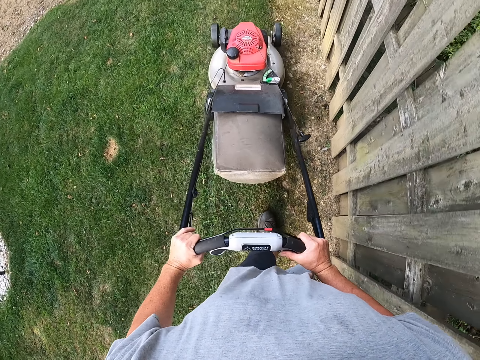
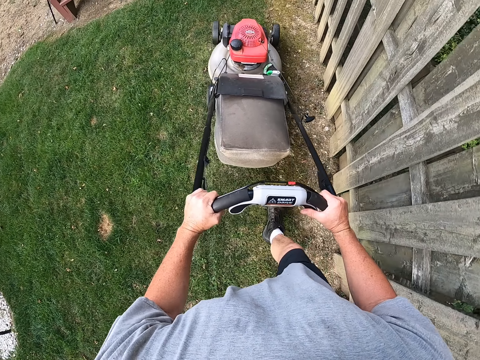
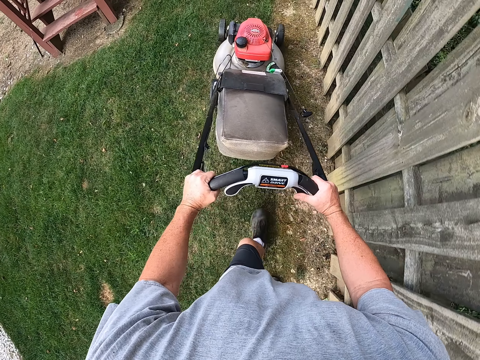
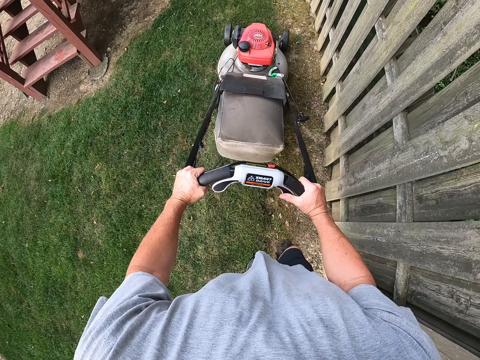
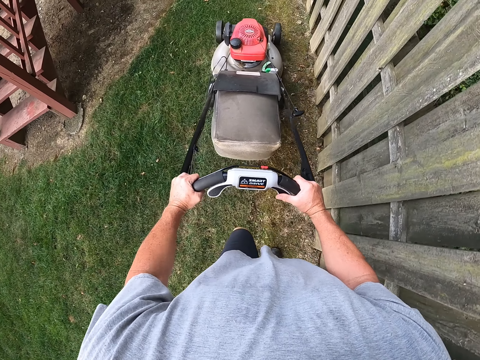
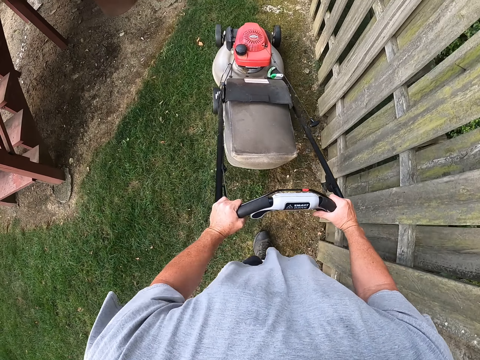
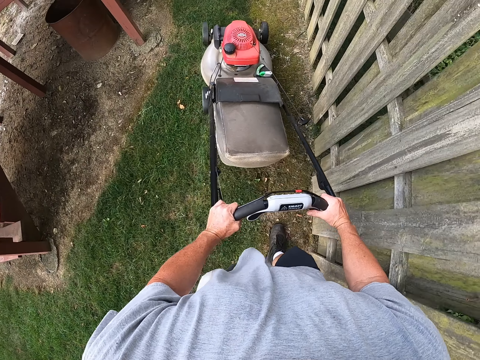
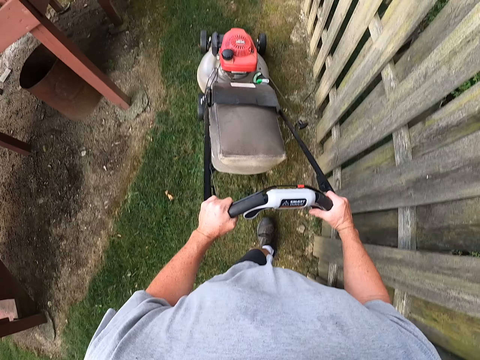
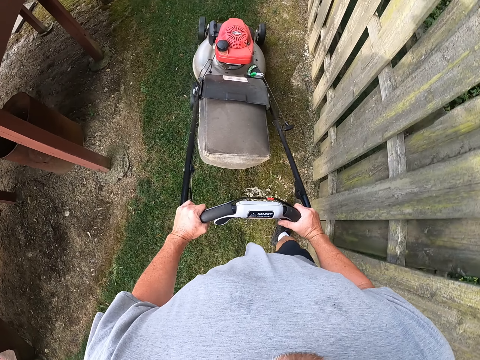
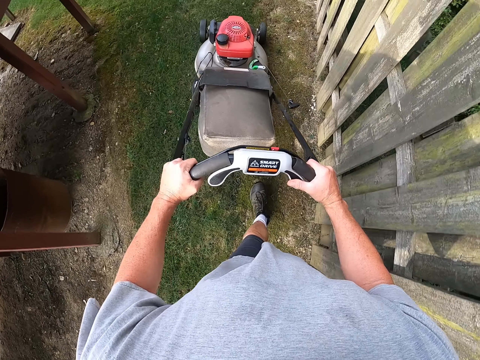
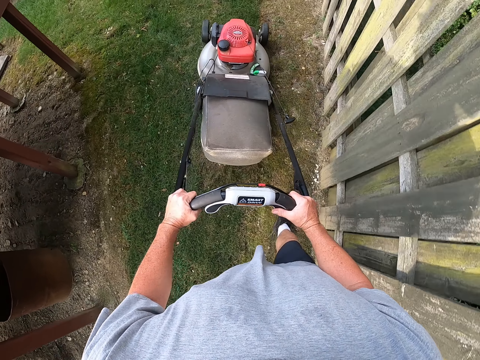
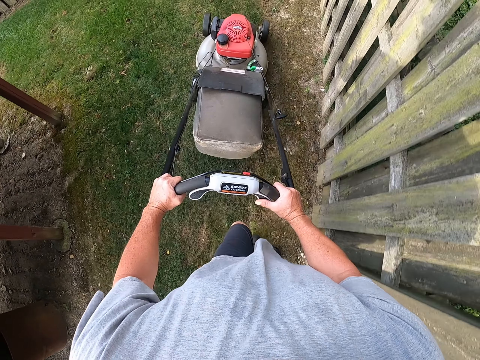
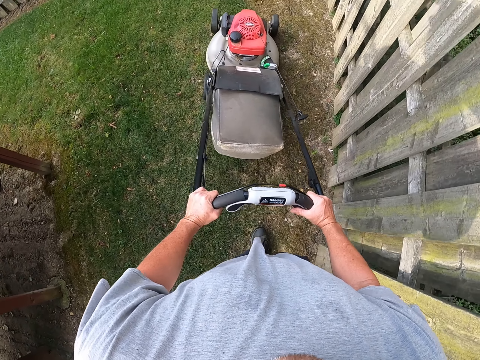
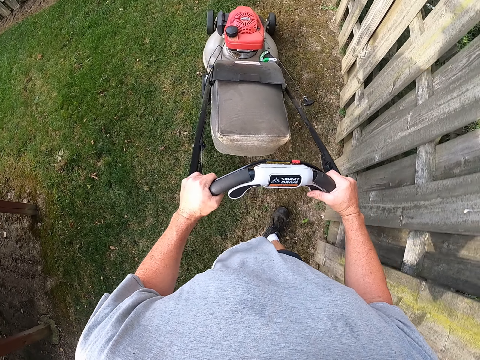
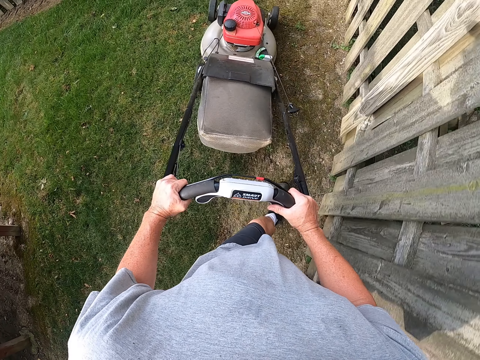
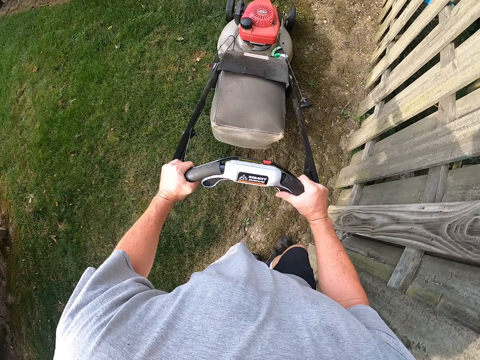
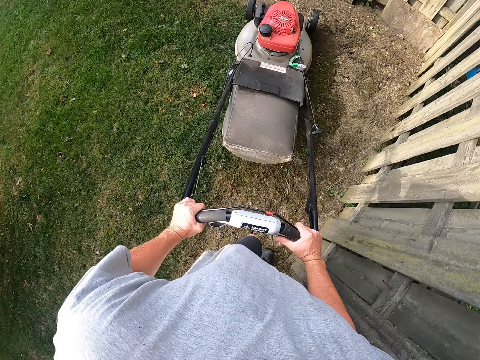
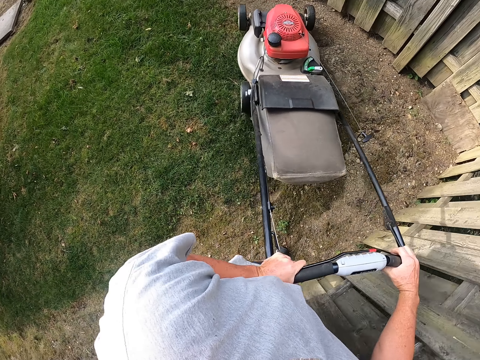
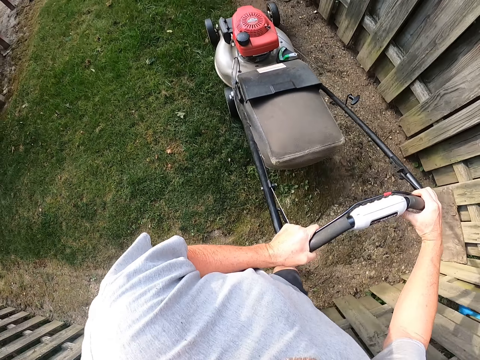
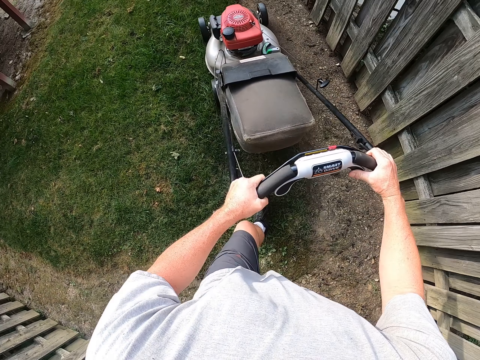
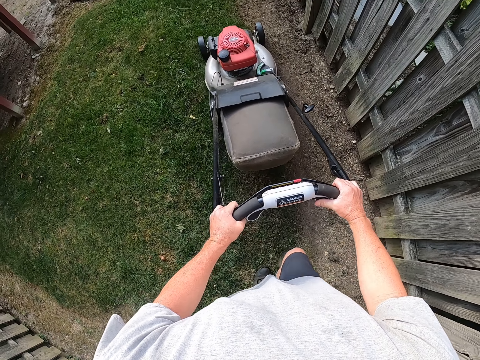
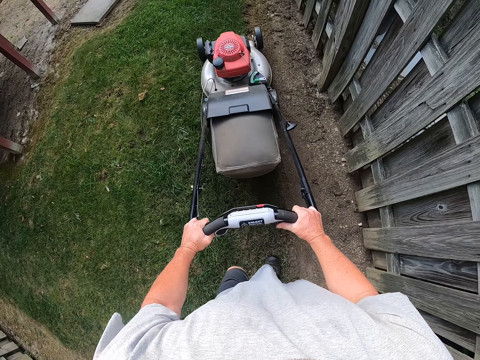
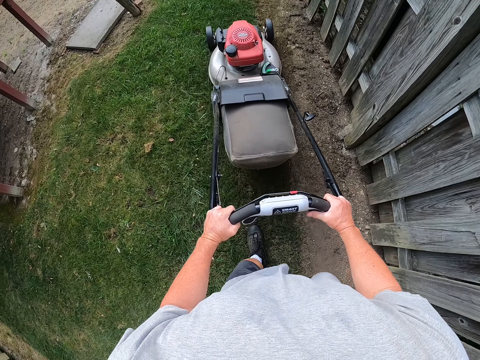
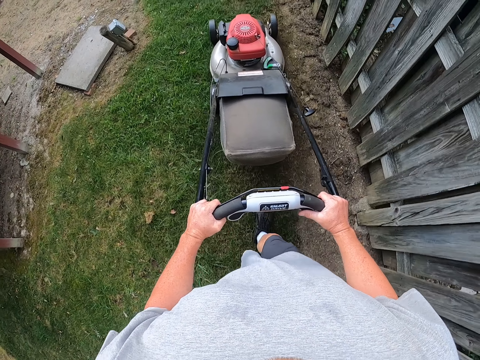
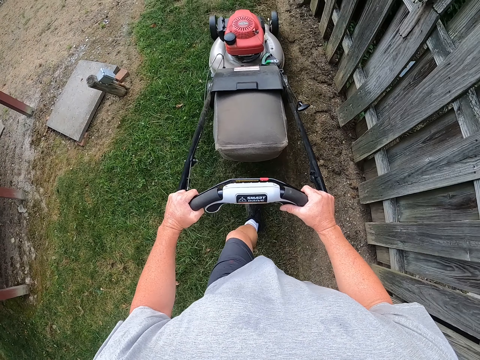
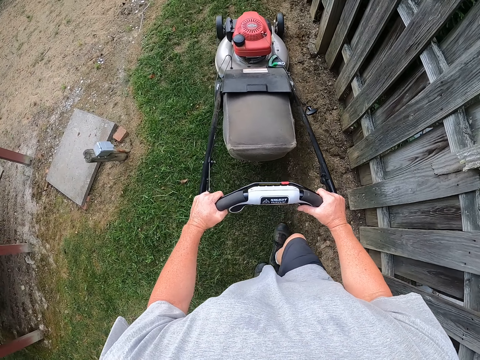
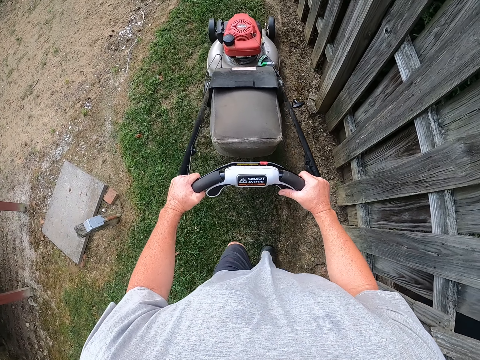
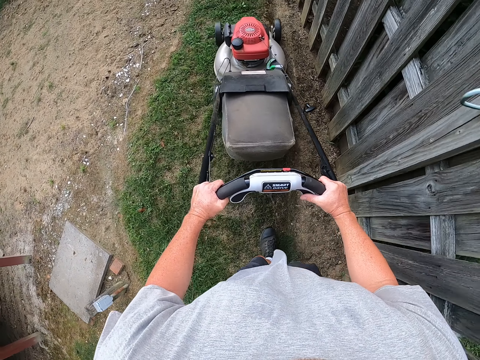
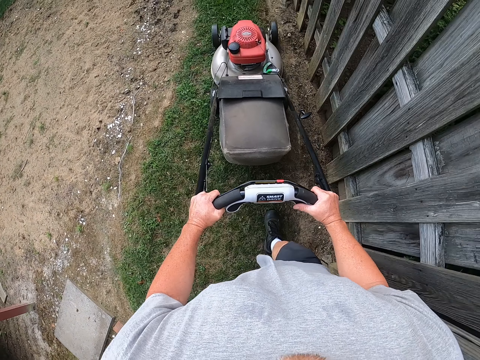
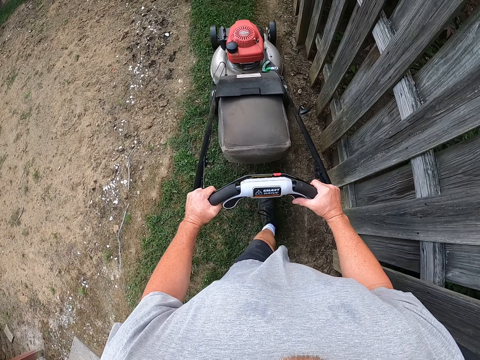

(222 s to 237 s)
The camera wearer pushes the lawn mower. They turn the lawn mower. They push the lawn mower.

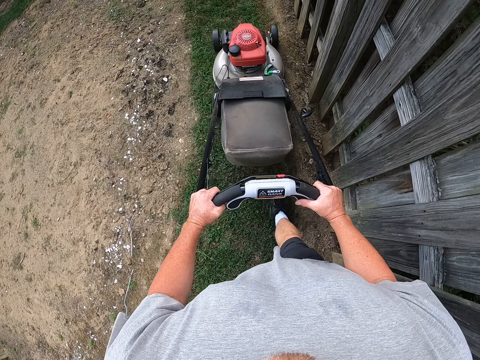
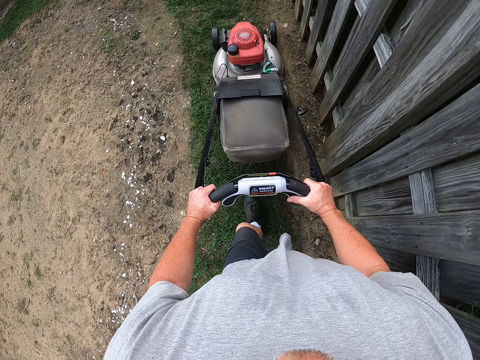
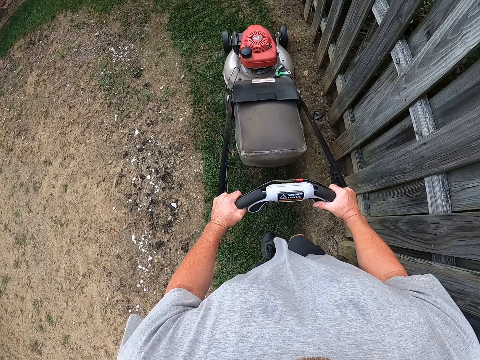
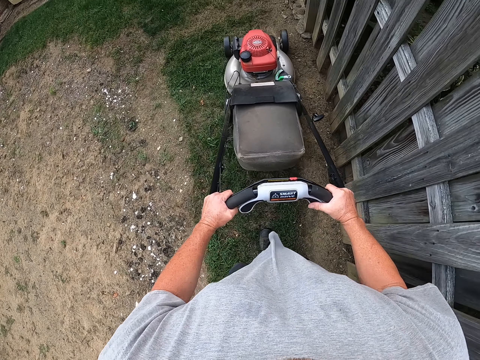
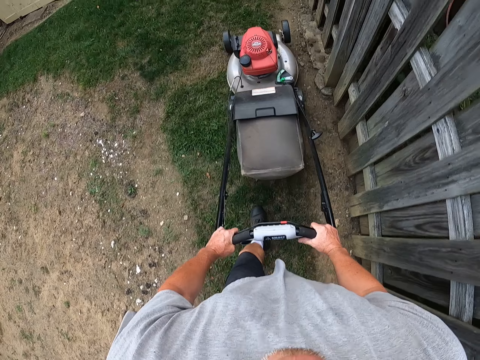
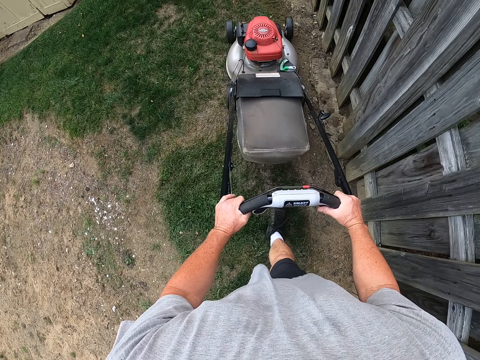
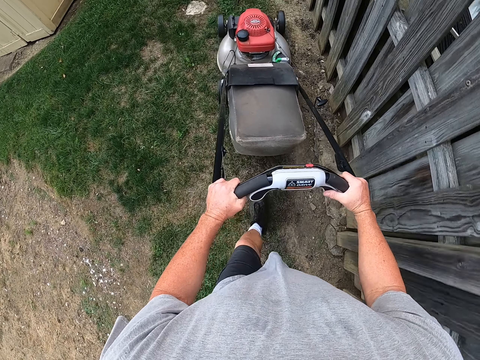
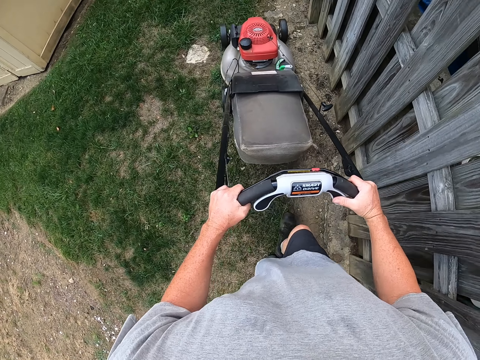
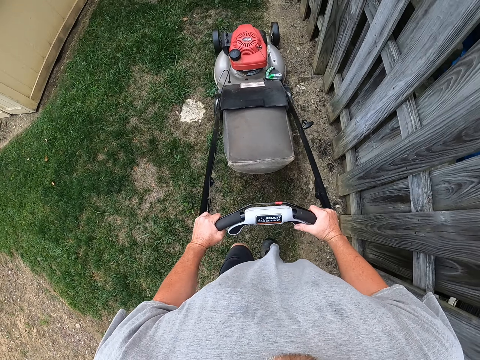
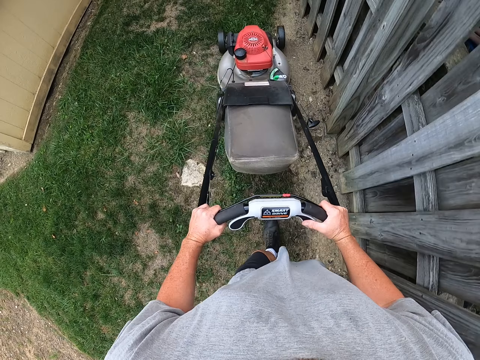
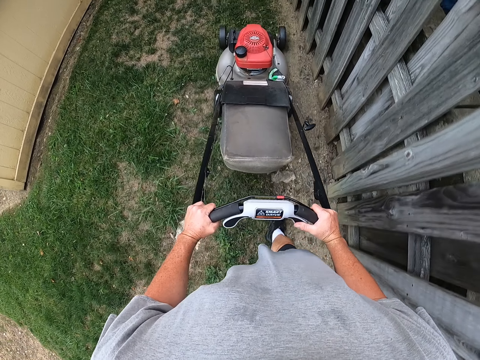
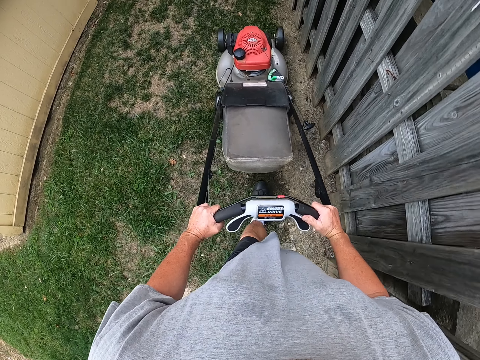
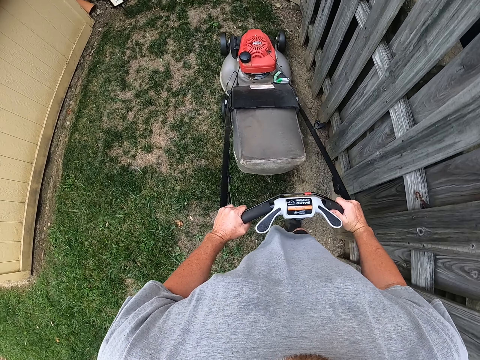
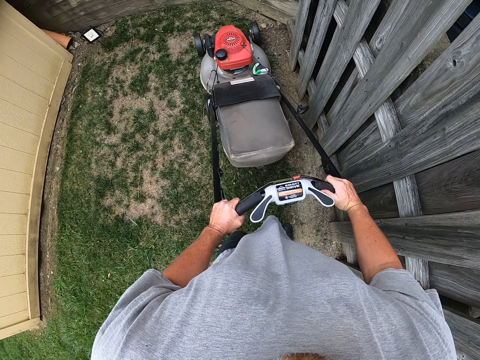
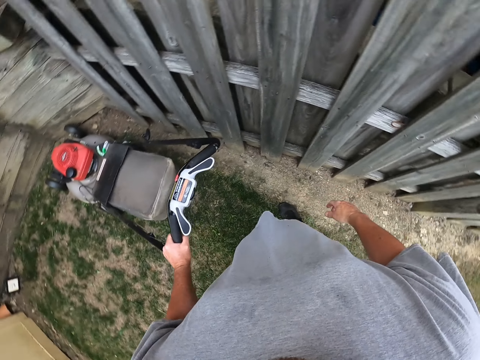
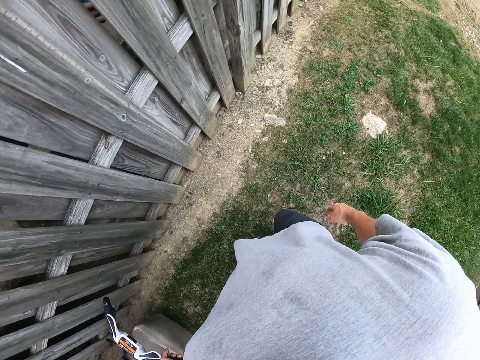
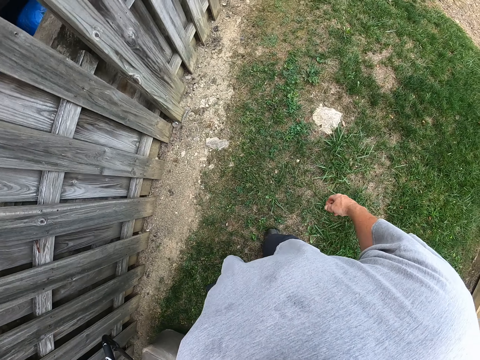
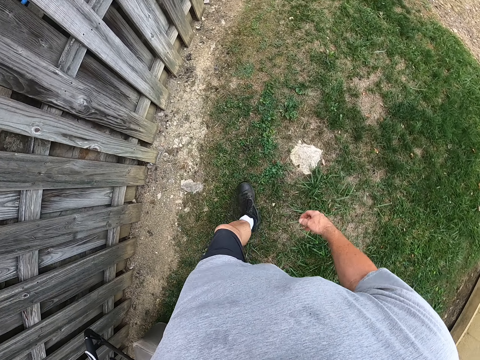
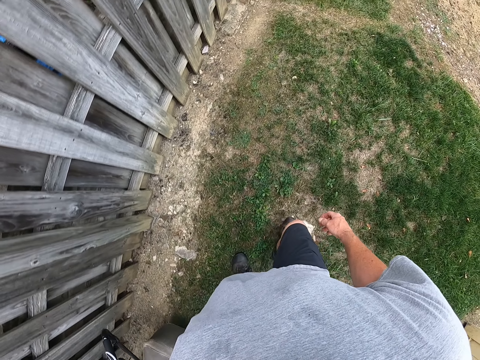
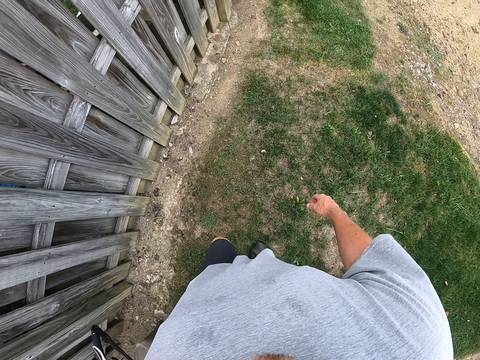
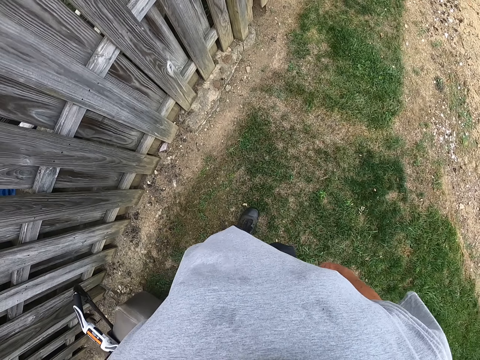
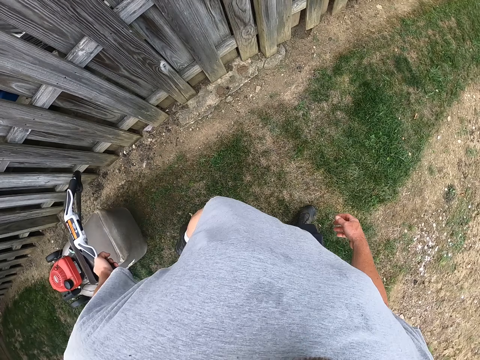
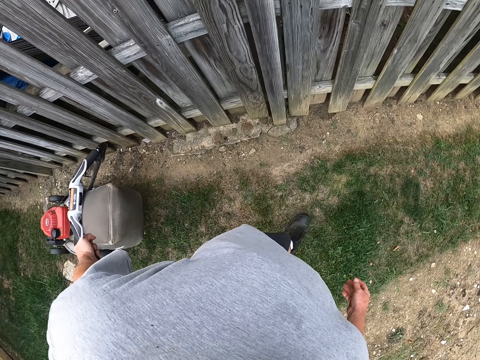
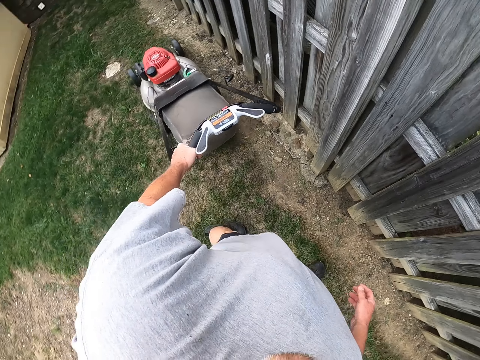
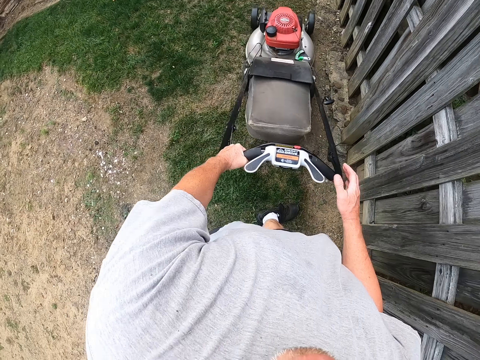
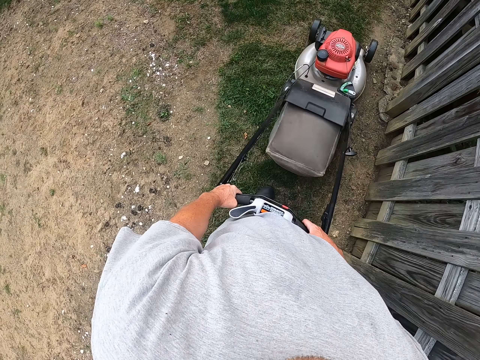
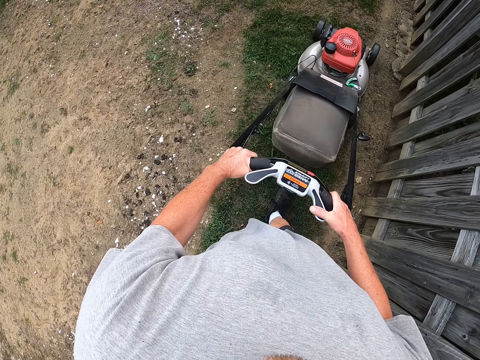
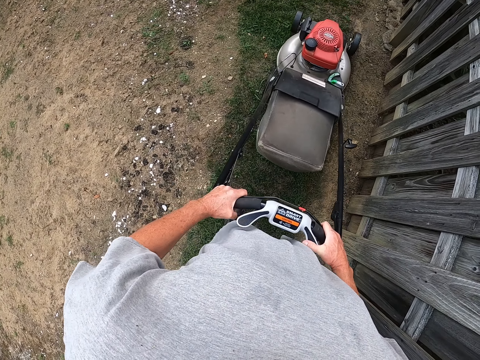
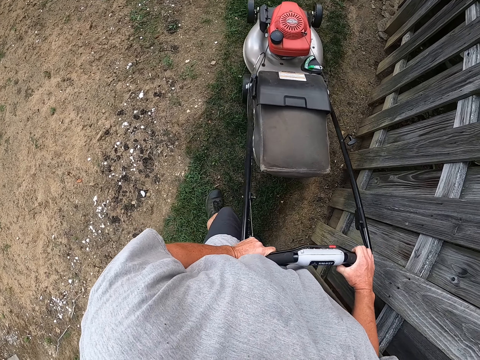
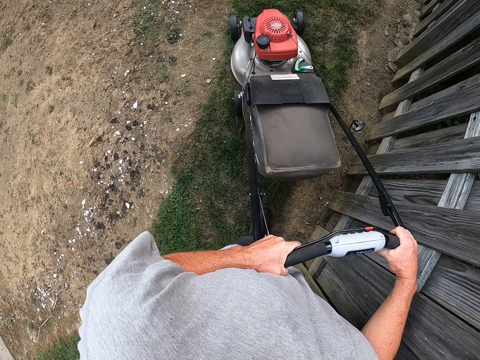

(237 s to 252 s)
The camera wearer removes the right hand from the lawn mower. They pull the lawn mower on the garden. They move around. They turn, place a hand on the lawn mower, and pull the lawn mower.
